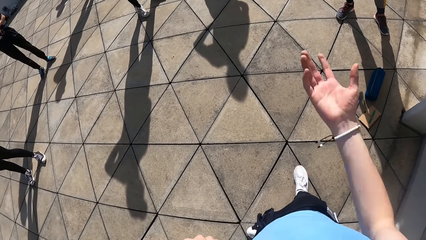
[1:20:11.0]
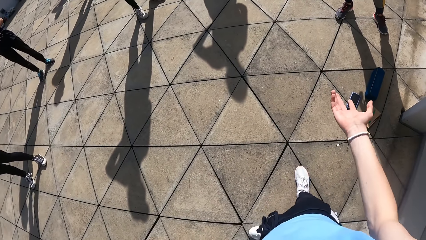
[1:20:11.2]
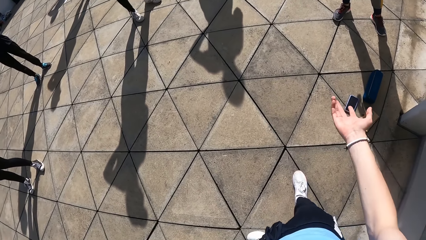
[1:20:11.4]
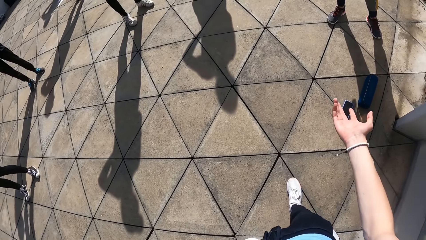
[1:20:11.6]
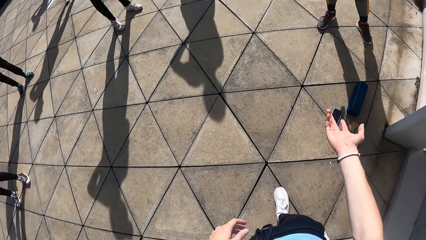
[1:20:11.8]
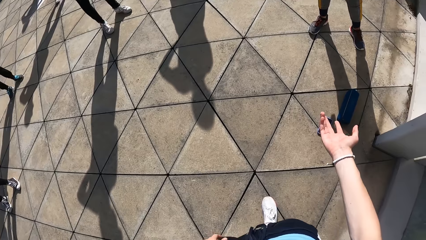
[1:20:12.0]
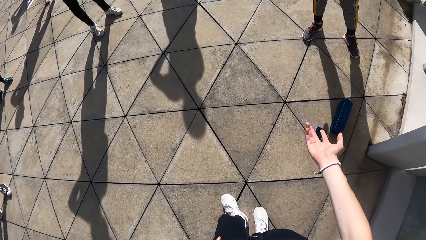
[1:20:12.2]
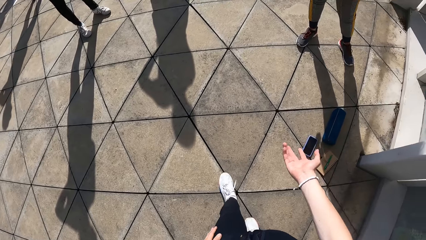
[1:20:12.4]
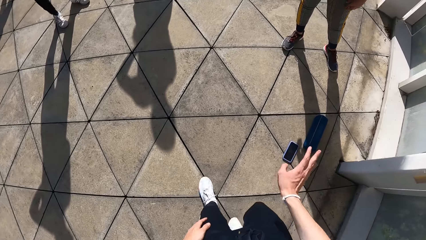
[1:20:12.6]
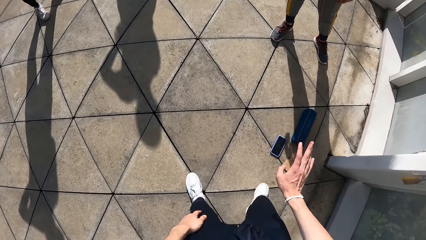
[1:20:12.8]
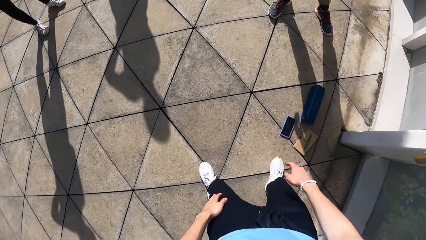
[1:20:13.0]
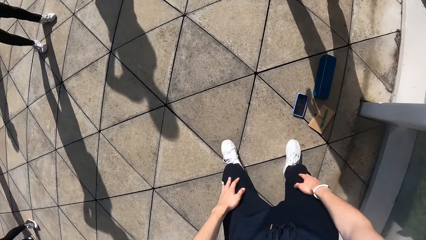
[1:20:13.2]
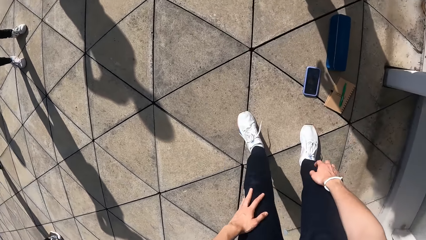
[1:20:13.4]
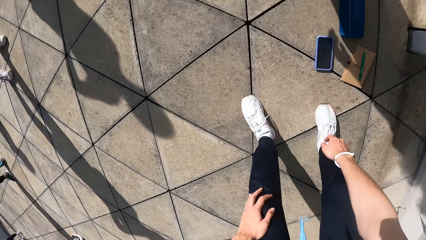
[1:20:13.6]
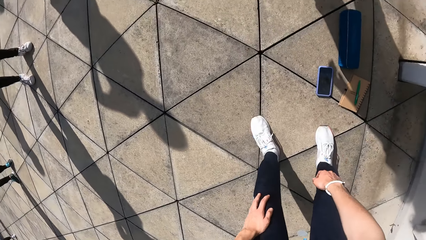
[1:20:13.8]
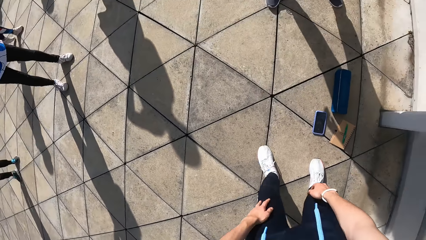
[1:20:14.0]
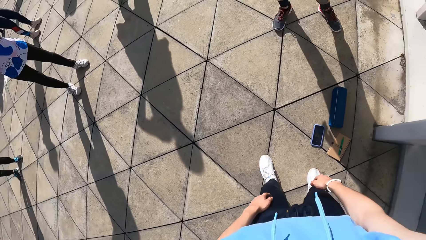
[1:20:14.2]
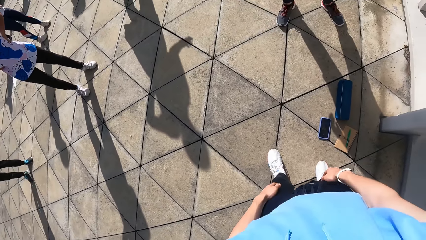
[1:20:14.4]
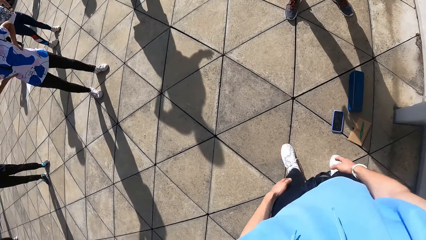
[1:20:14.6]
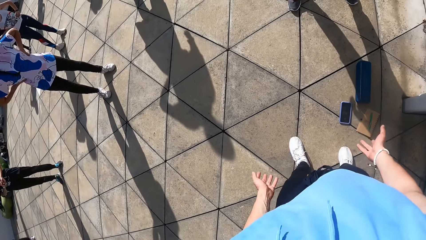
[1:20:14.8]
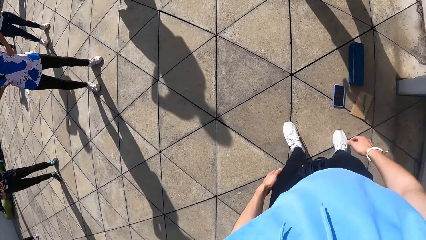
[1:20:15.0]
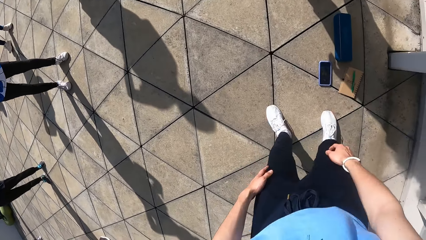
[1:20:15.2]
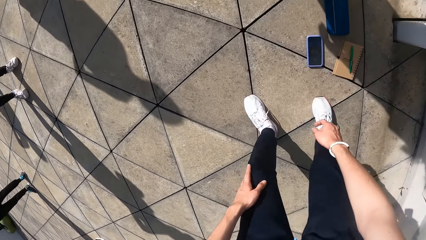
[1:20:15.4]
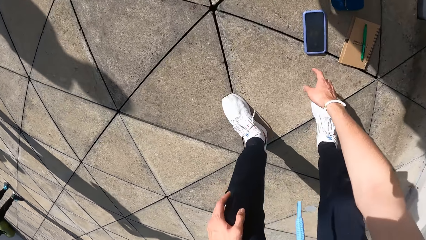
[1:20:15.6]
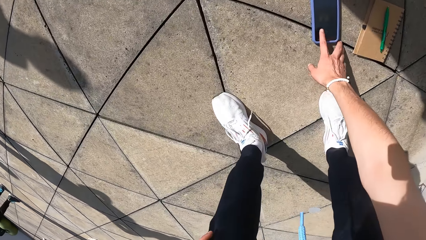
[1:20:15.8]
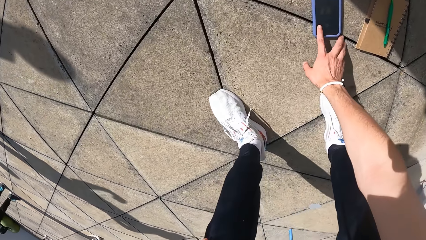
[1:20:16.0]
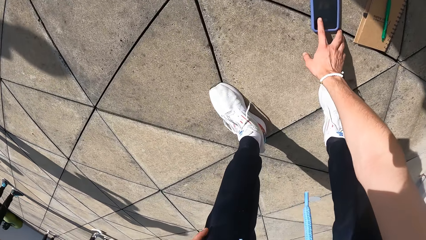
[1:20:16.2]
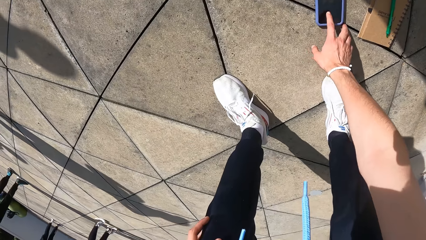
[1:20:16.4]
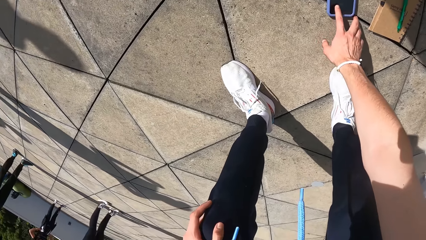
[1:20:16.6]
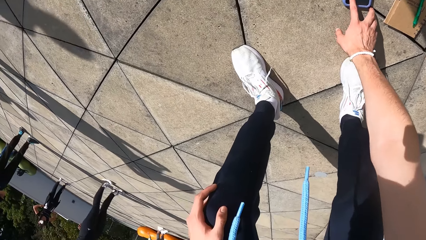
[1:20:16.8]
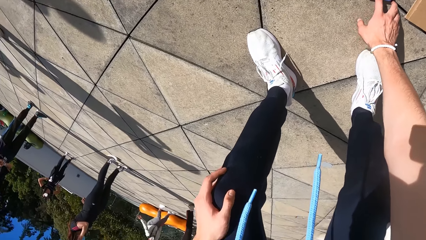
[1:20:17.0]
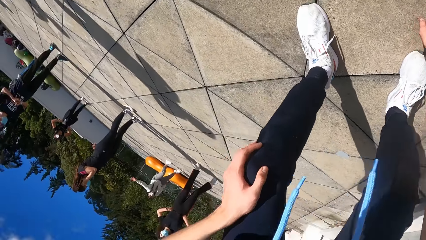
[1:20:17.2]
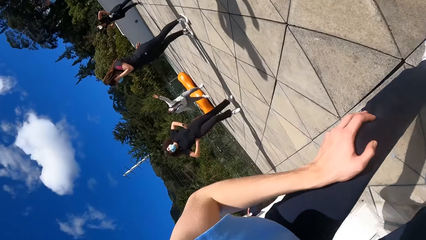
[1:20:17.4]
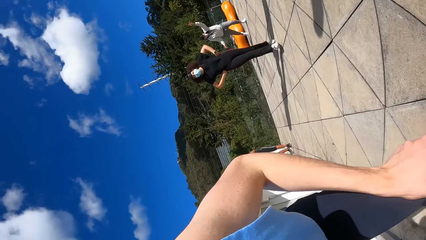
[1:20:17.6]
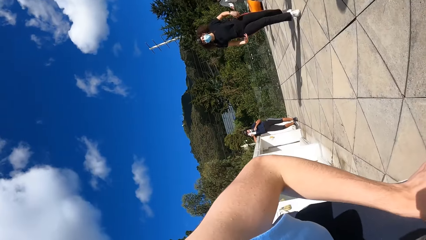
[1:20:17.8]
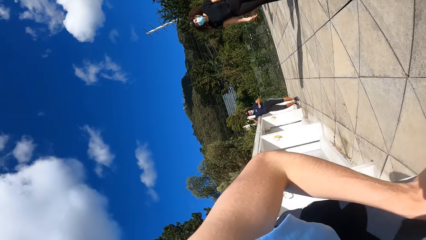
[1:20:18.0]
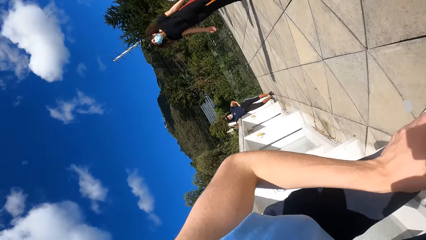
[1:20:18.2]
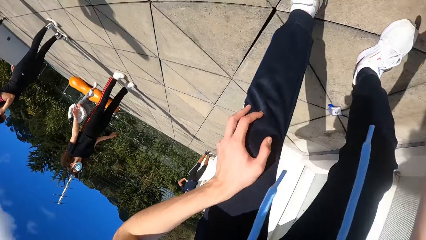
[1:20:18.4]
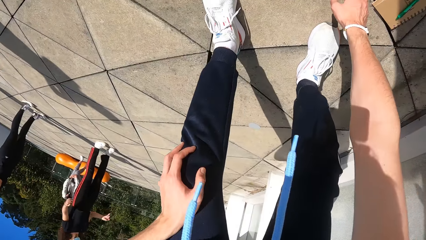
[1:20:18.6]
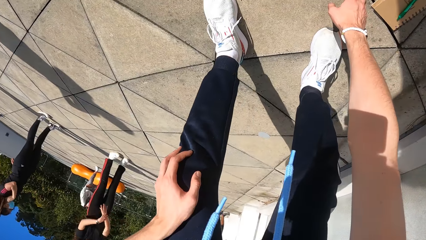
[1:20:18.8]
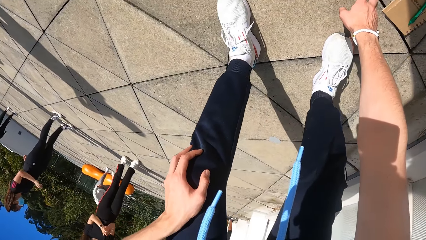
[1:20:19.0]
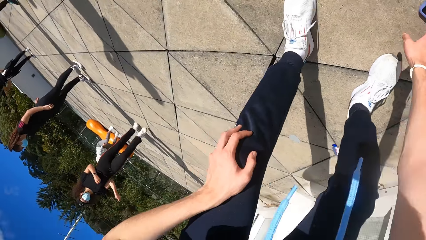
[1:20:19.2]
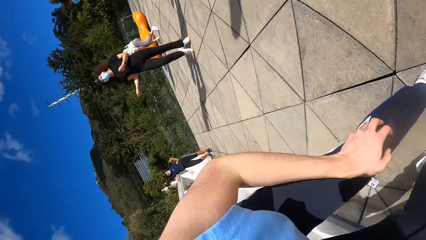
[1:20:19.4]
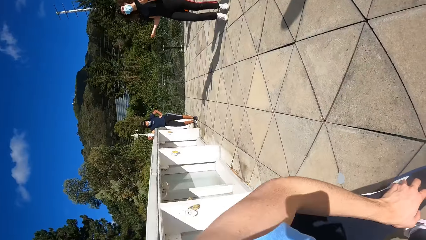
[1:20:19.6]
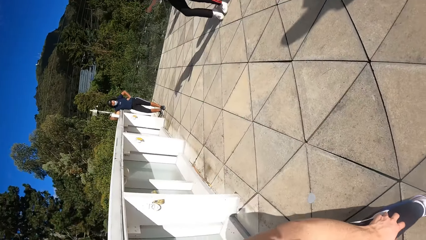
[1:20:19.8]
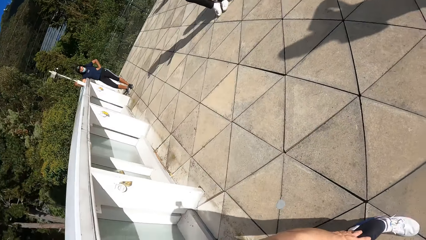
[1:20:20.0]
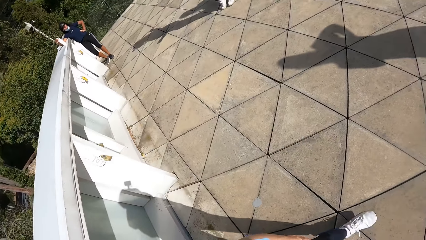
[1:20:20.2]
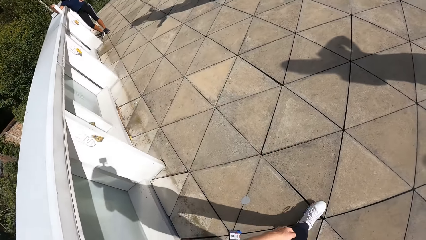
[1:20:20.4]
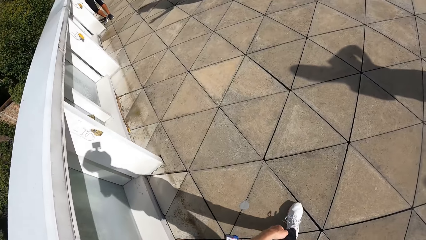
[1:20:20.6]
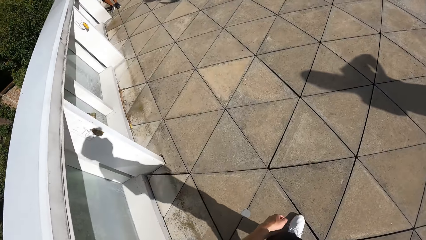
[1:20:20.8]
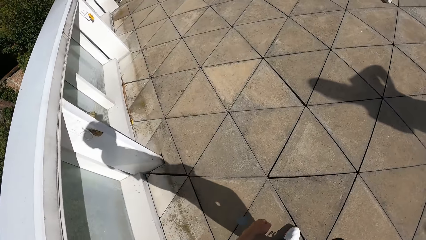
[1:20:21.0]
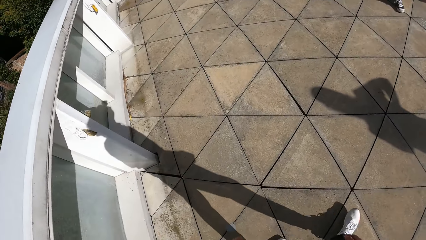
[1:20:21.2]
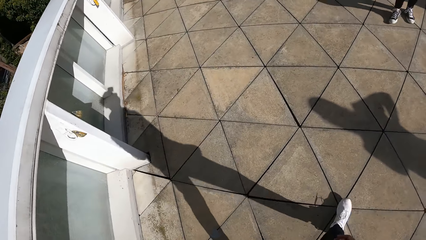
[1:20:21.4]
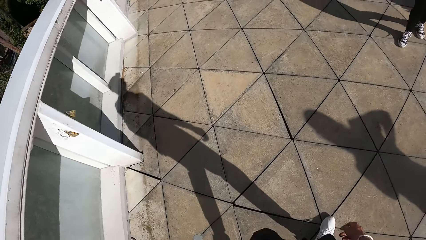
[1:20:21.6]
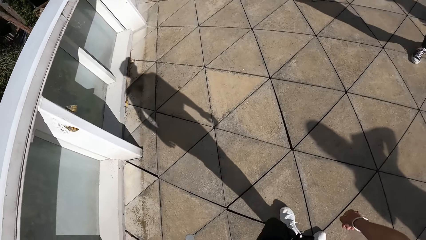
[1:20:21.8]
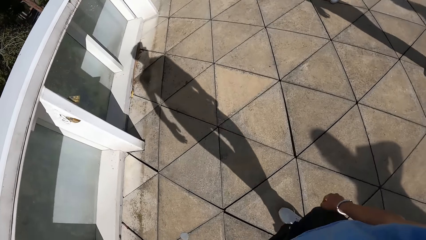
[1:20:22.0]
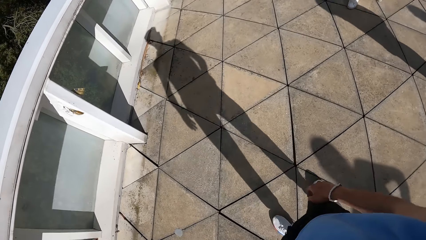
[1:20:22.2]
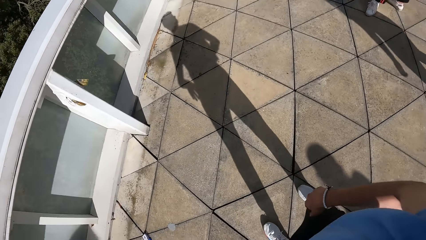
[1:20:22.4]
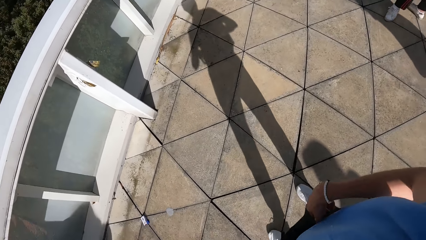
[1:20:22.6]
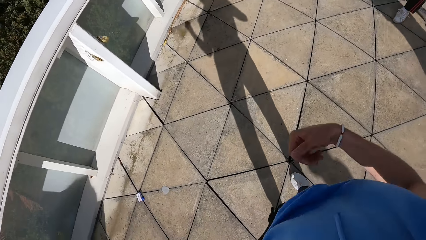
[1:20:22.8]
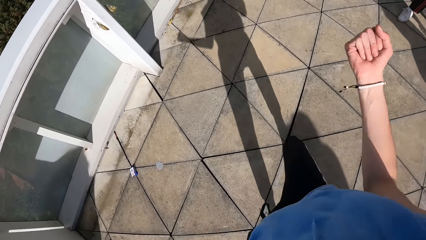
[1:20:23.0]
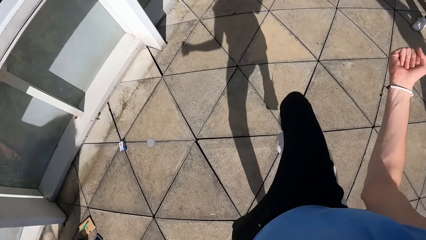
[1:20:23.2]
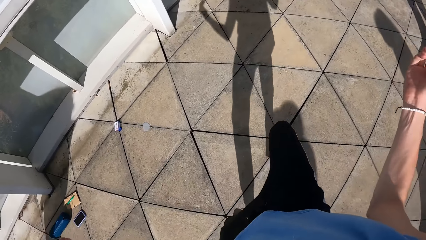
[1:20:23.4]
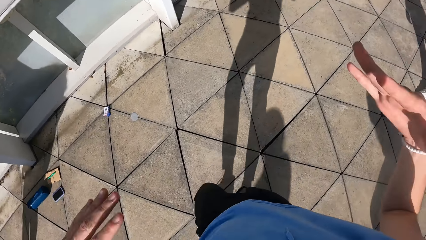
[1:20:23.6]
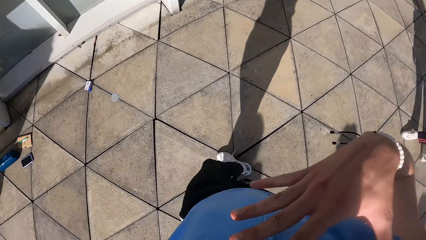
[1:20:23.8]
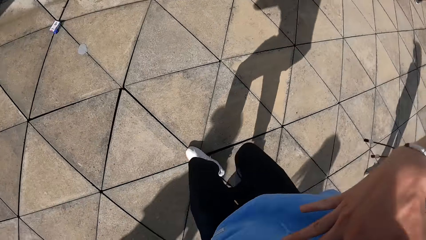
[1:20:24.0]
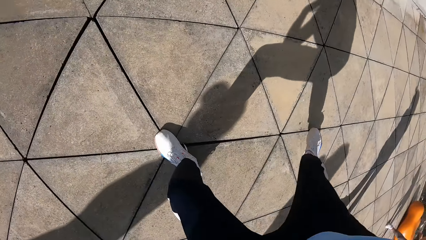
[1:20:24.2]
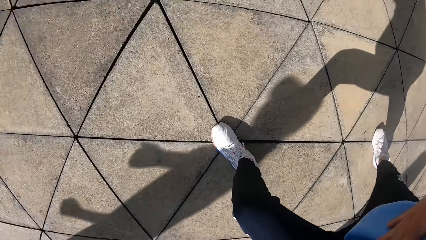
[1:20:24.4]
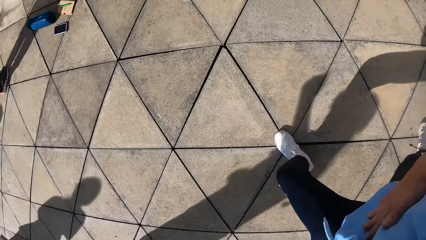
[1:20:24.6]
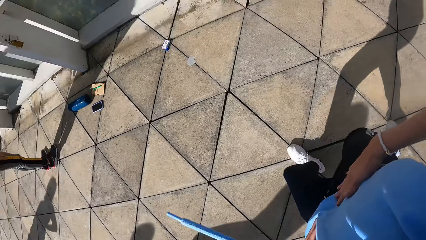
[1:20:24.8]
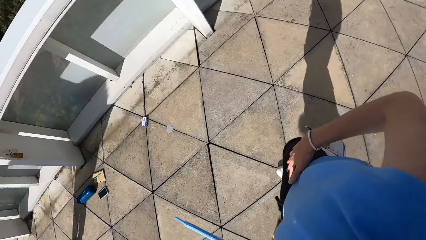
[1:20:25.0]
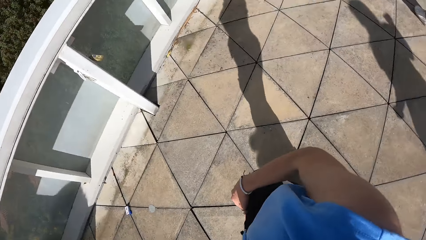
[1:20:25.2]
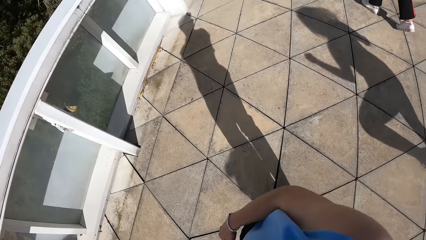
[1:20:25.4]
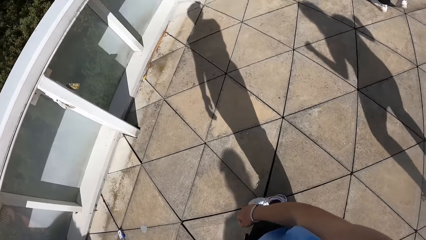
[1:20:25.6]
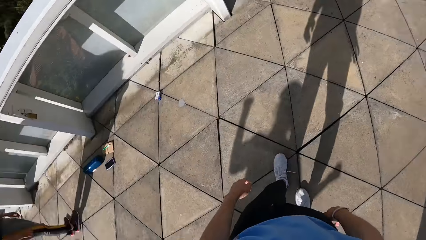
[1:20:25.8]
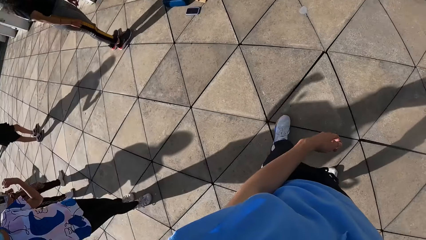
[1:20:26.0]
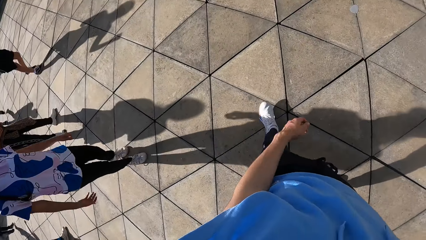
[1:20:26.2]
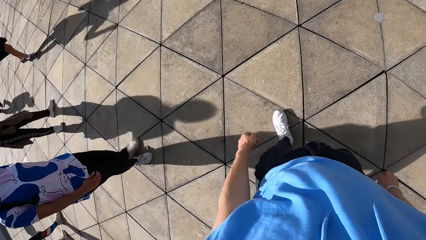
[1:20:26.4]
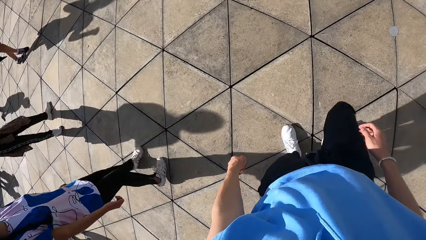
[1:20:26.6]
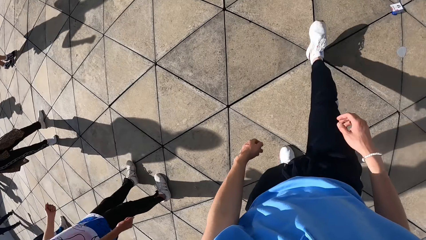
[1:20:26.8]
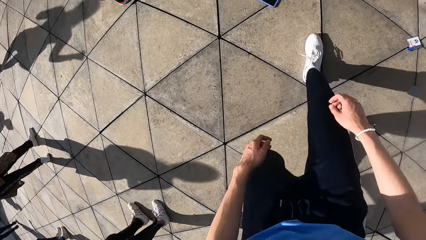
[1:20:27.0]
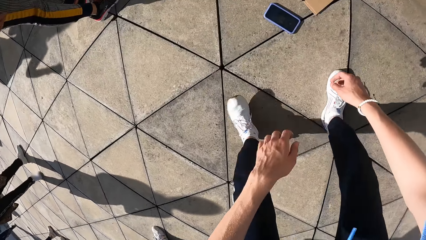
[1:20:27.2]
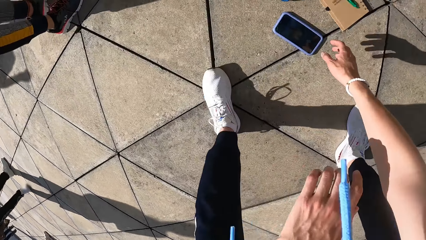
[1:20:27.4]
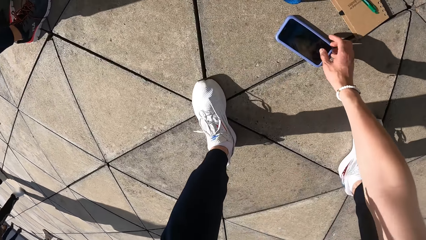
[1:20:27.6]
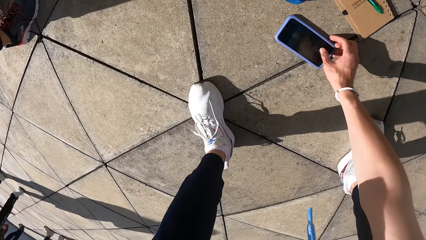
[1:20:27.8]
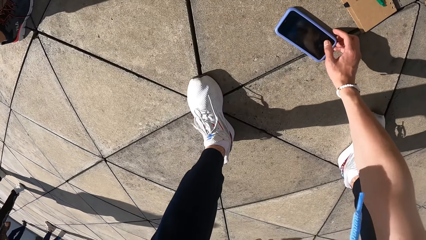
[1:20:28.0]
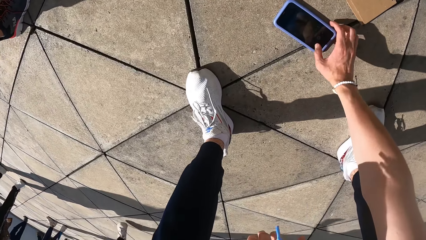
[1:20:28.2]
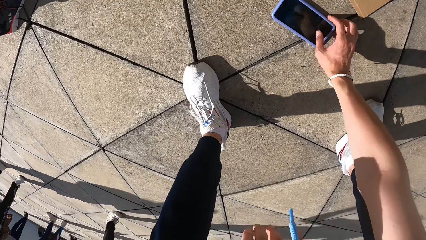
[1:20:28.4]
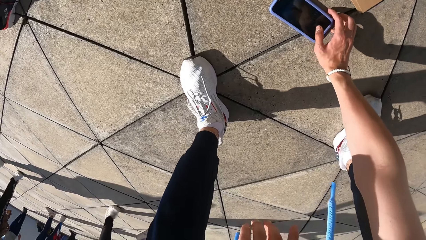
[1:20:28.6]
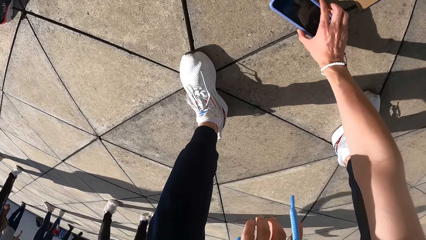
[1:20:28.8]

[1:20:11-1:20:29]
The camera wearer operates the phone on the floor with his right hand. He walks on the ground. He dances on the ground with the group of people at a park. He operates the phone on the floor with his right hand.
